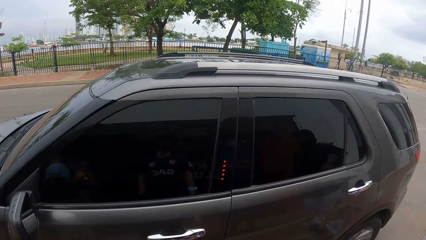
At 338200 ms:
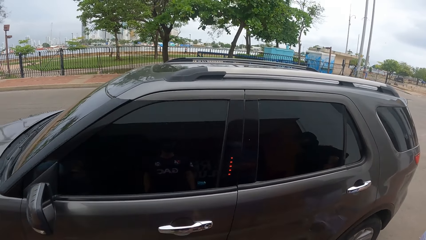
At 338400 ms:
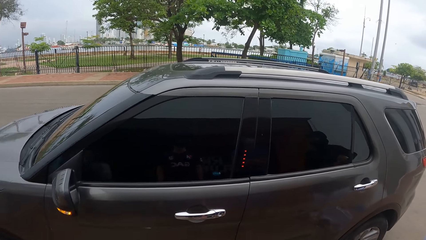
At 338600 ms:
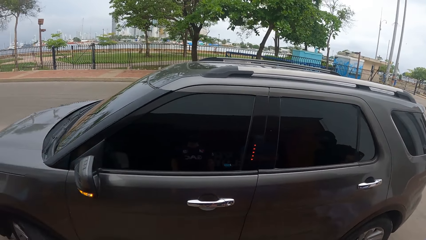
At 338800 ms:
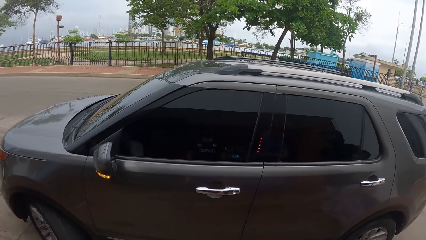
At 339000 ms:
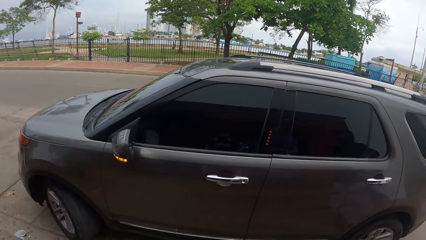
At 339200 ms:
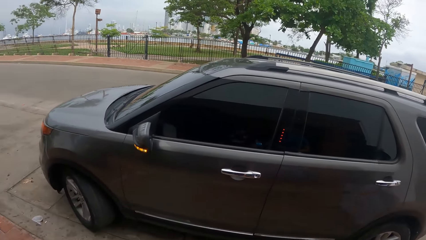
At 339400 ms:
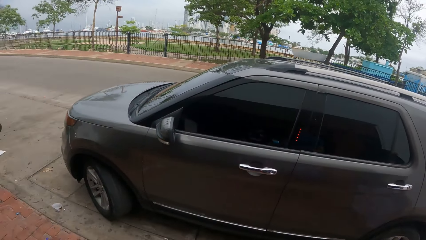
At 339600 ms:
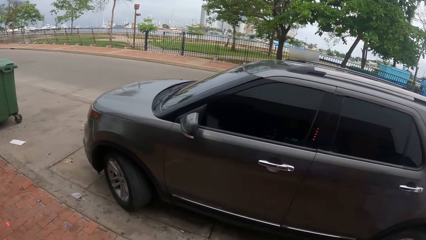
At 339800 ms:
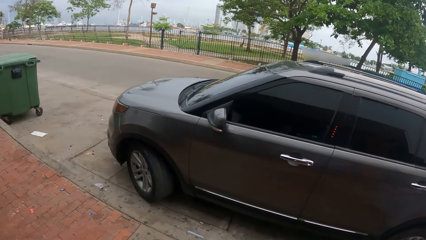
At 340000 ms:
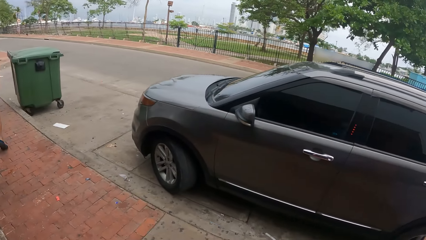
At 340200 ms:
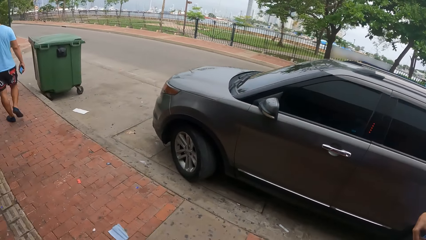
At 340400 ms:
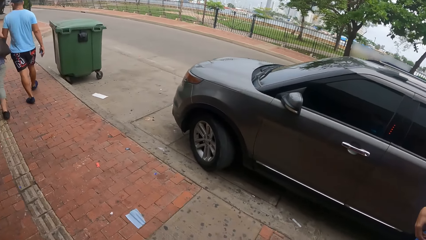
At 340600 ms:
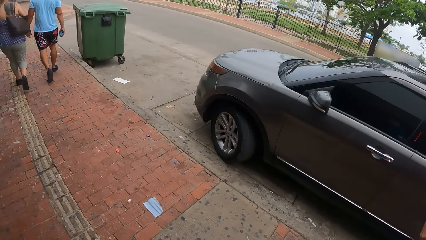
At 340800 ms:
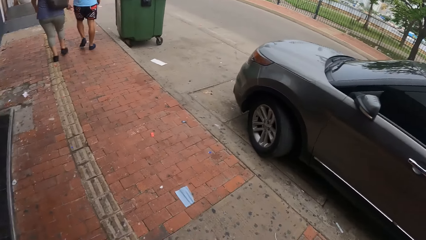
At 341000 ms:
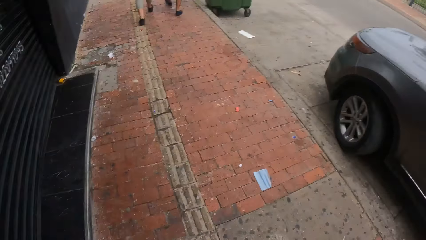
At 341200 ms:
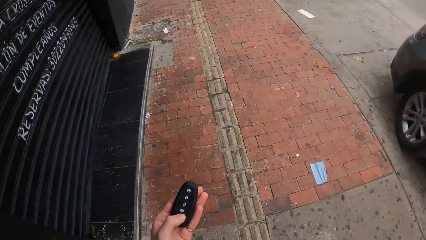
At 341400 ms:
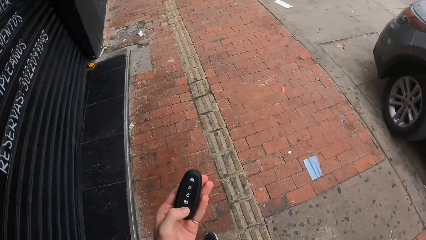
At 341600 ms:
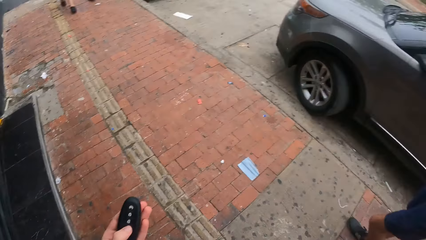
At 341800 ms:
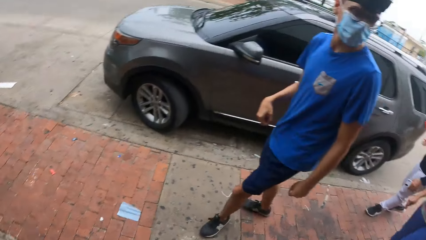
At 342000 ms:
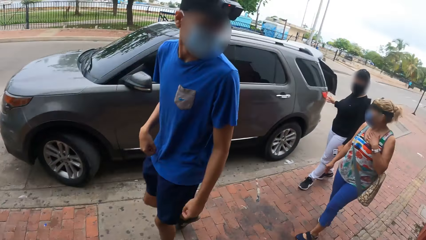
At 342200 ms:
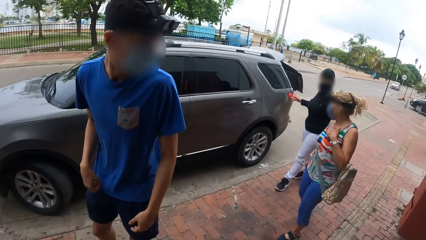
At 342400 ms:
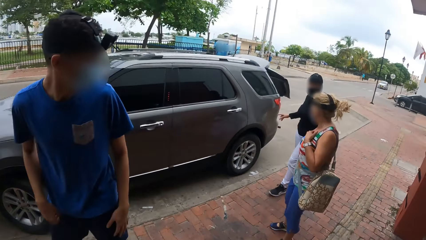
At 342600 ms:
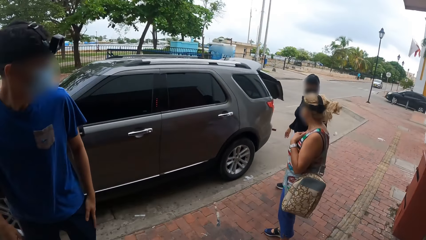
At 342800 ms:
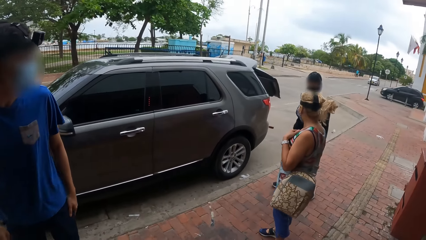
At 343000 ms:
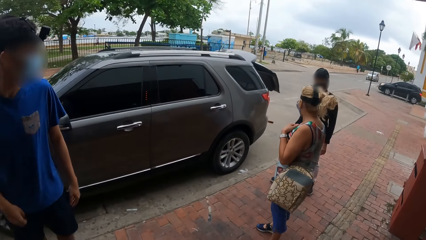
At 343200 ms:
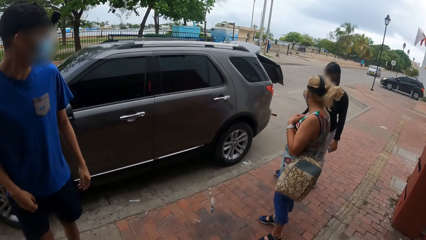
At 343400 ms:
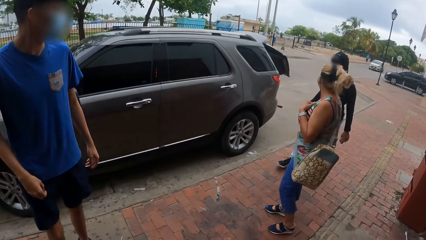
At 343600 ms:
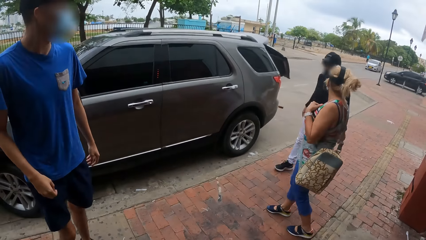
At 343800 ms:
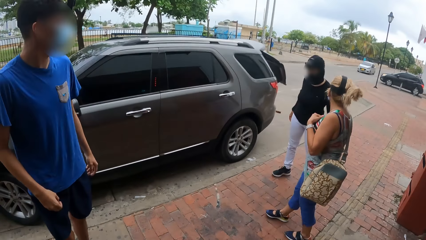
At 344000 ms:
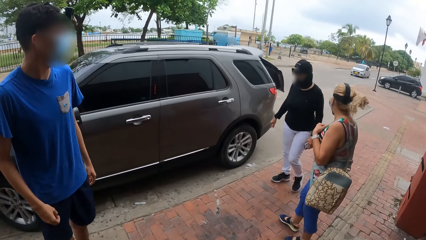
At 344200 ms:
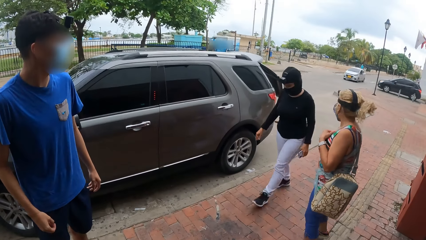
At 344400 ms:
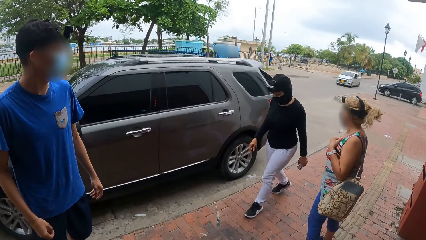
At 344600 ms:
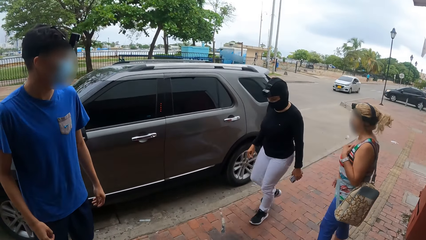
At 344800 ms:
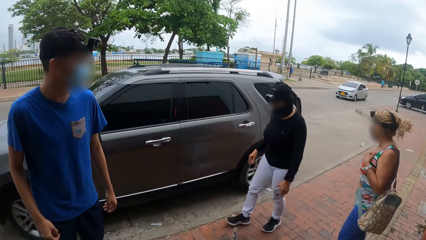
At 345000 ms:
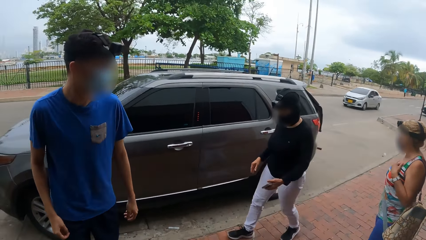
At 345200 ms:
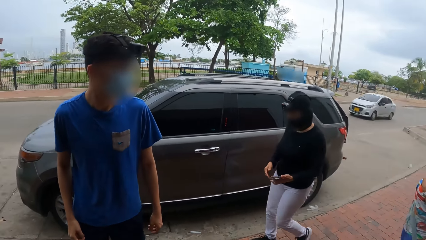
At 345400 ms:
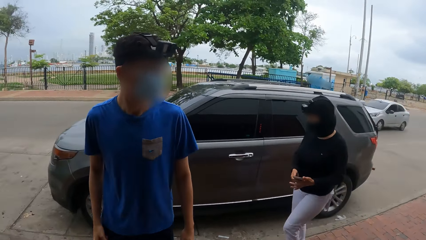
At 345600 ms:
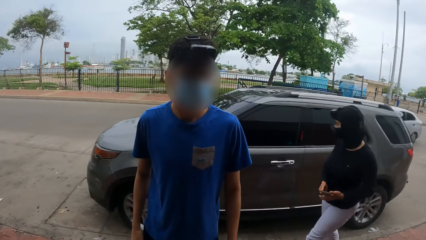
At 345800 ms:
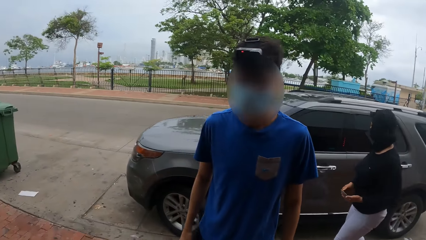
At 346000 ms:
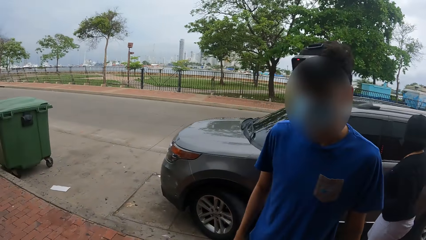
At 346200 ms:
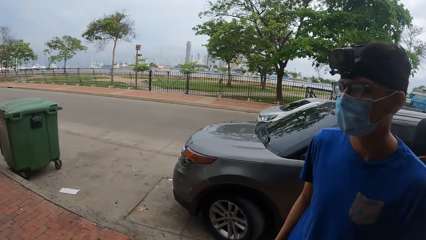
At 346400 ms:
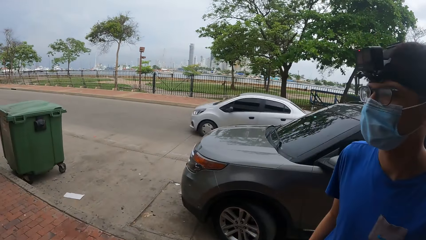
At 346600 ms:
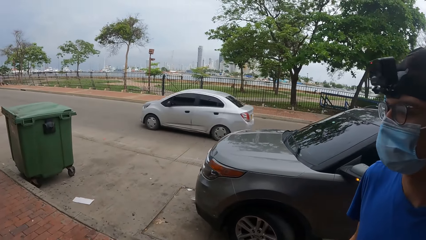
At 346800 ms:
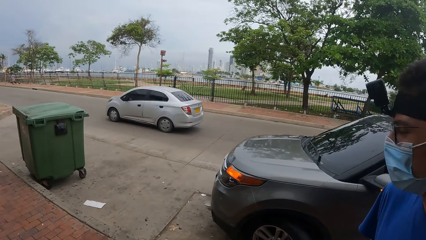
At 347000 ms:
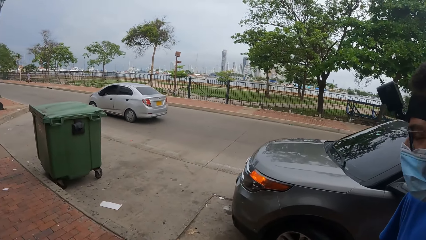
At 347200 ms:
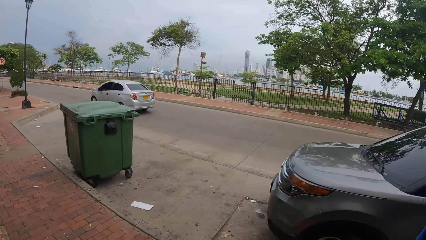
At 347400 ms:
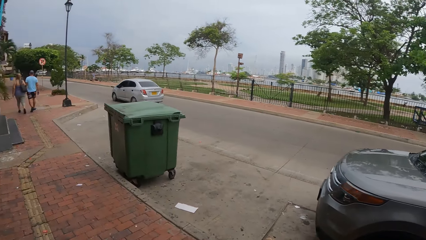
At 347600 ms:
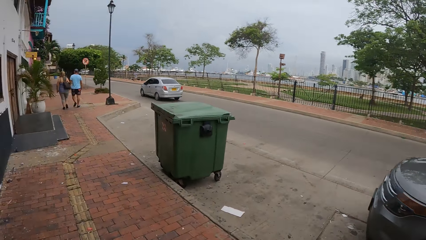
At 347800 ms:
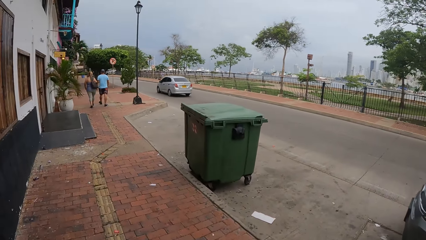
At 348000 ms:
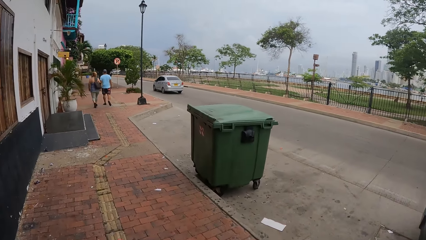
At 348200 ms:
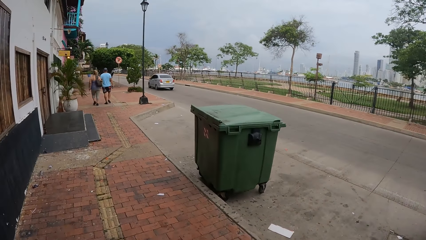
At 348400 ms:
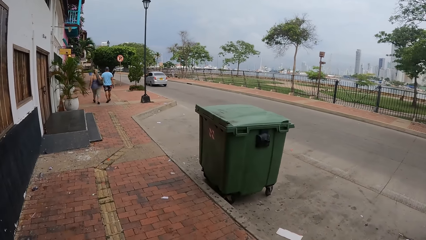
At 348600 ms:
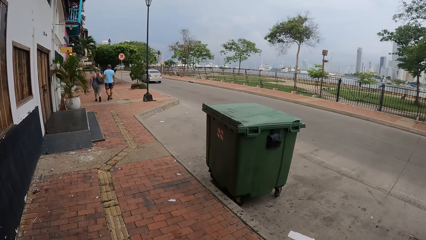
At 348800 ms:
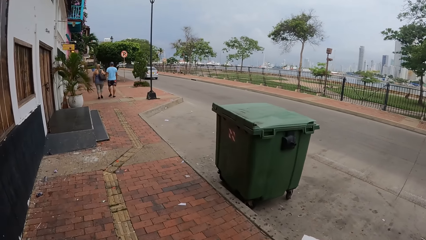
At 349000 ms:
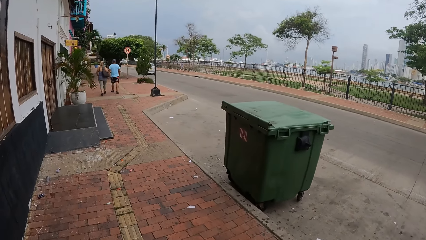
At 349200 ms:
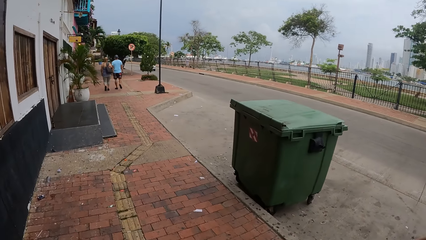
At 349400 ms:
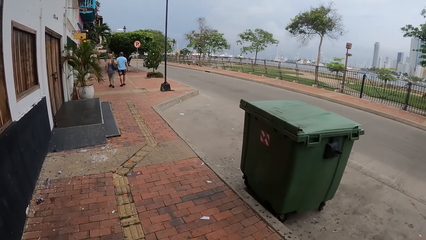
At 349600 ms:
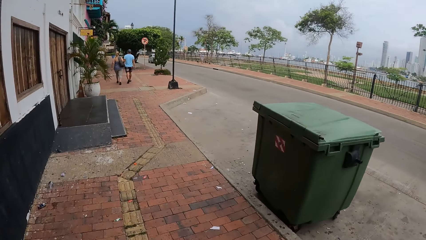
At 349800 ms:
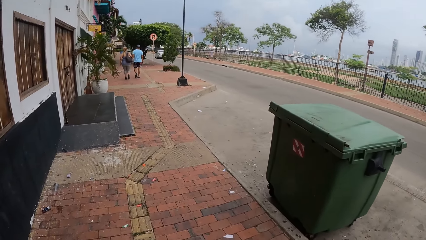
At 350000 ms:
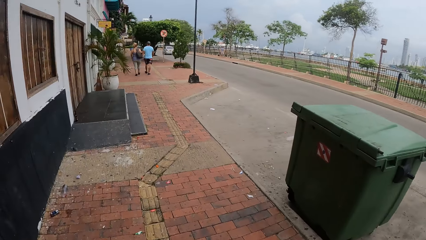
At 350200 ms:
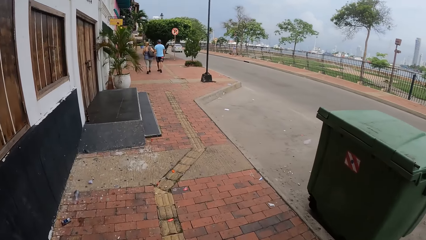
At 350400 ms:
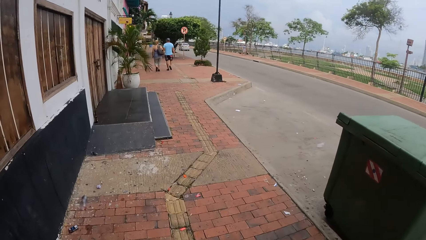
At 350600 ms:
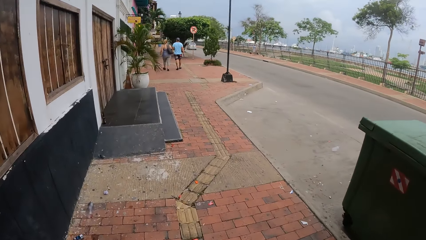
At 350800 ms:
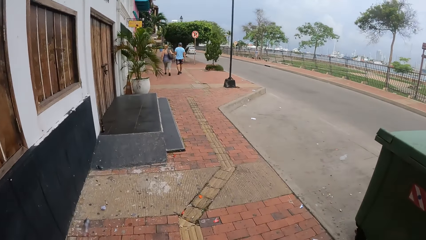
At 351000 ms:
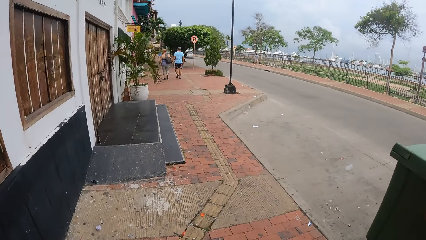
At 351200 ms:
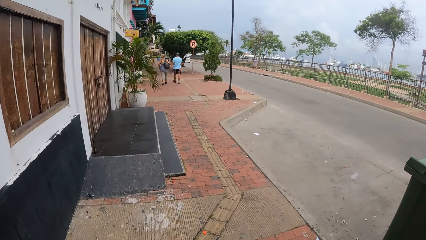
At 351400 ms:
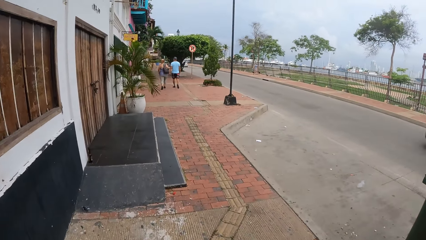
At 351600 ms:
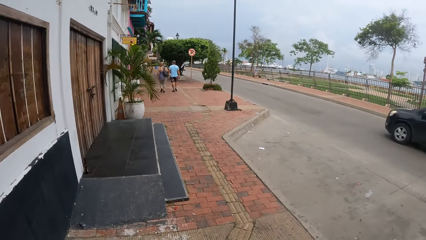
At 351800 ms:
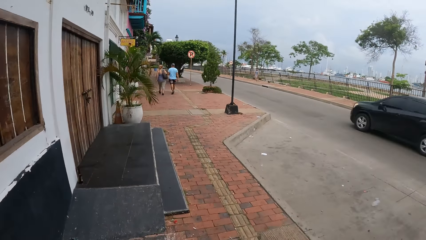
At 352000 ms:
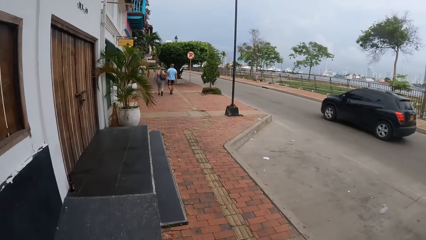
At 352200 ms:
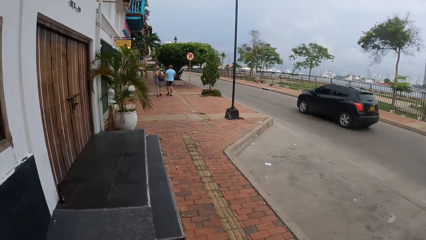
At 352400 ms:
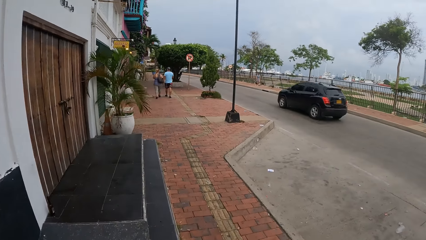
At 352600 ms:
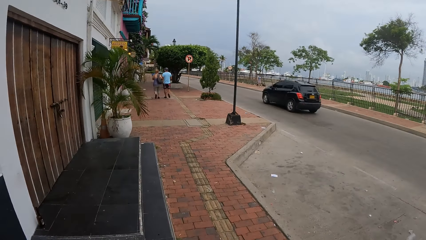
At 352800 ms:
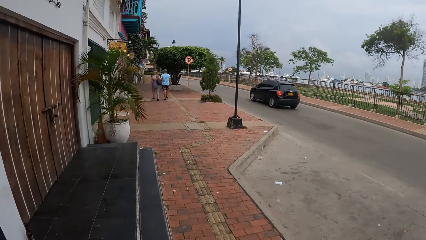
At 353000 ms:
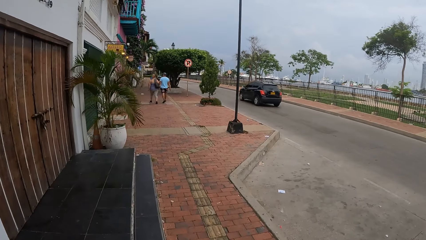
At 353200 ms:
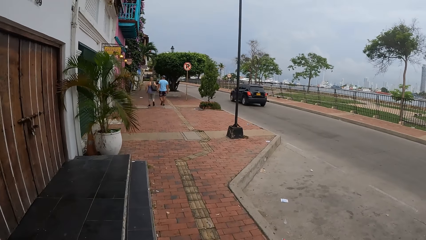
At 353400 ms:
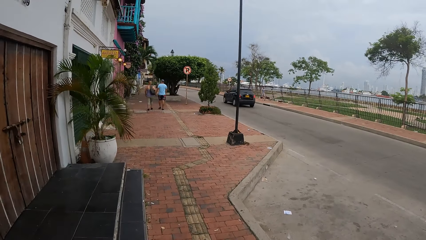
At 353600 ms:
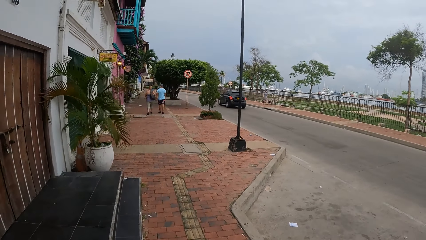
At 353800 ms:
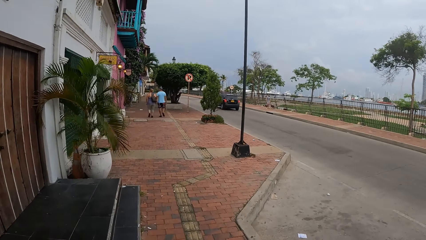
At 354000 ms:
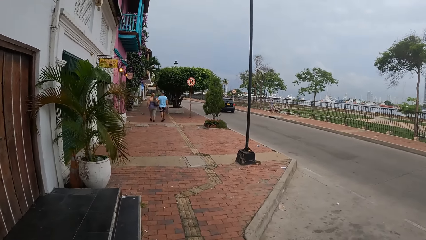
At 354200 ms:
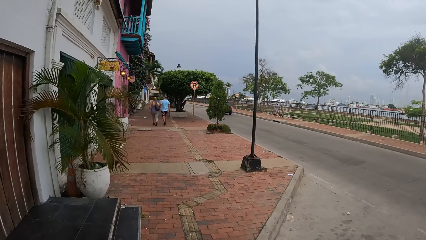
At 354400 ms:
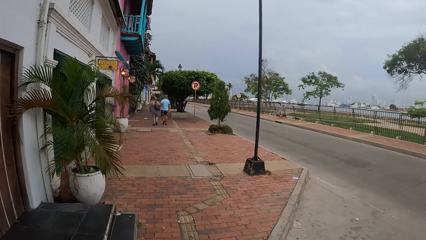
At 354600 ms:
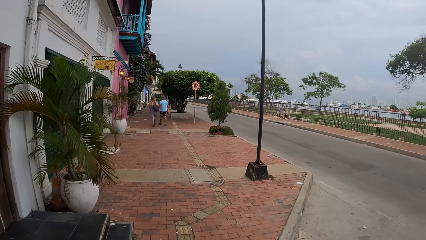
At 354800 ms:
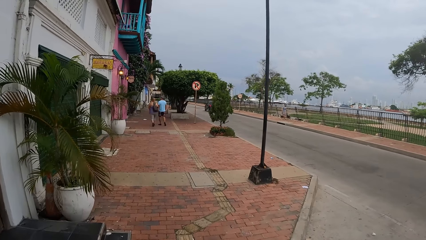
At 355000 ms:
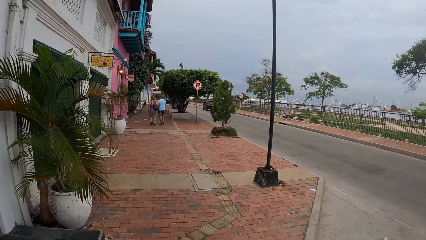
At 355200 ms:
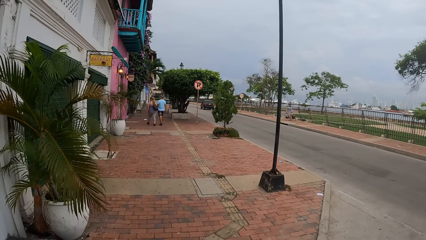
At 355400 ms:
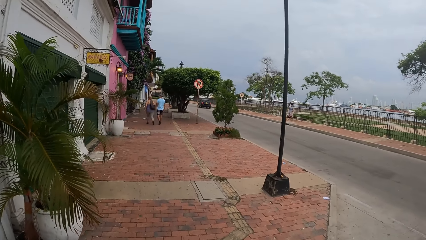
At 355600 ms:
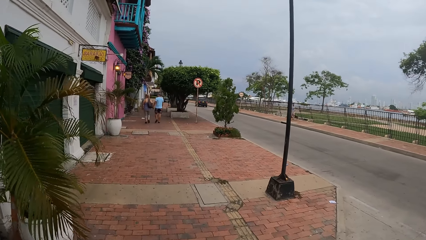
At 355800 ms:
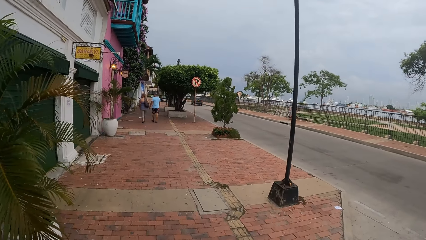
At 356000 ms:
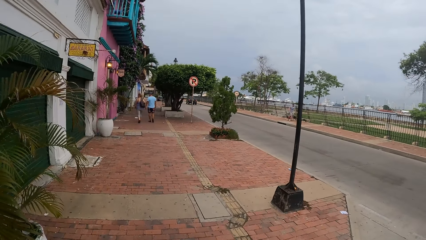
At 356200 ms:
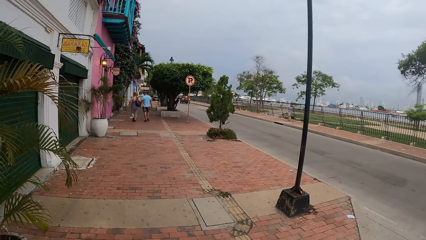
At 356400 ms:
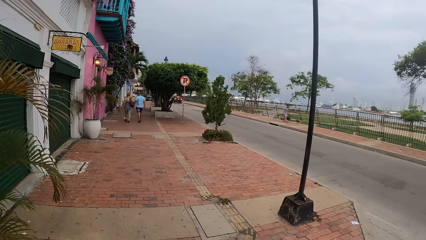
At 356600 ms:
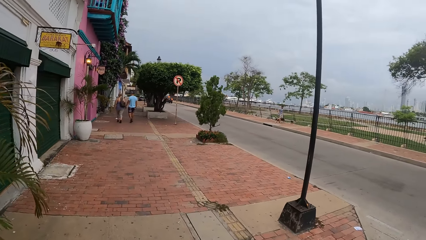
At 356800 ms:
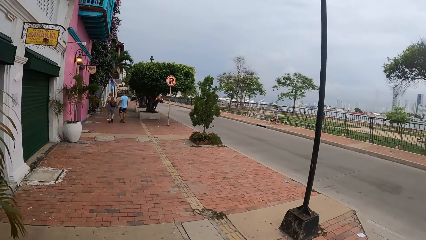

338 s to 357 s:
The camera wearer holds the car remote. They operate the car remote. They look around. They walk away along the pavement.
